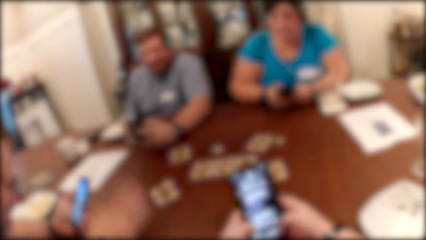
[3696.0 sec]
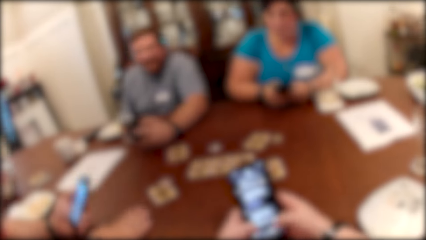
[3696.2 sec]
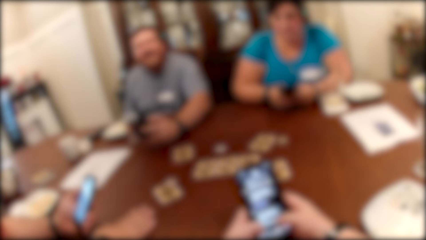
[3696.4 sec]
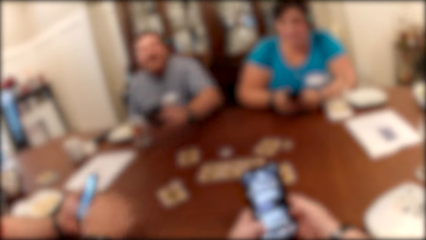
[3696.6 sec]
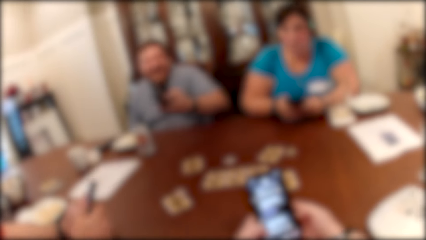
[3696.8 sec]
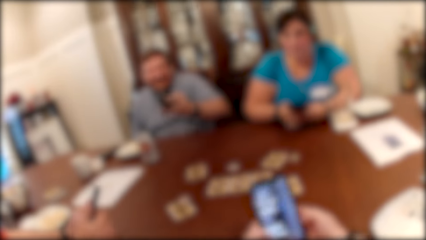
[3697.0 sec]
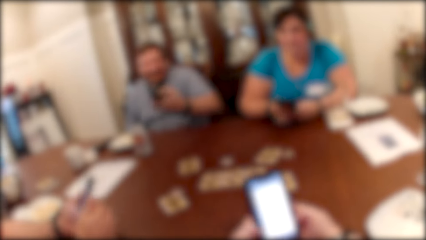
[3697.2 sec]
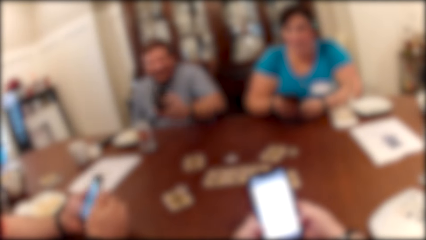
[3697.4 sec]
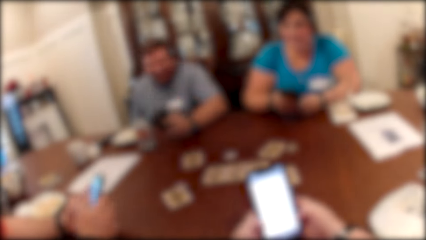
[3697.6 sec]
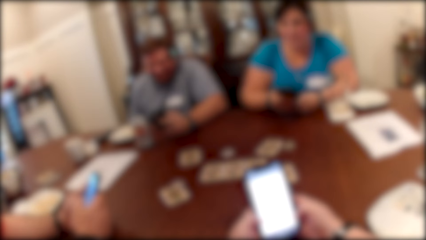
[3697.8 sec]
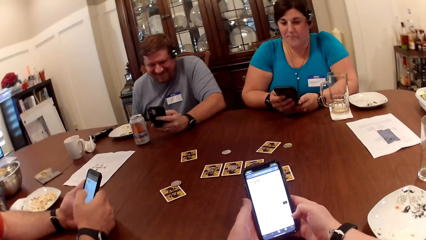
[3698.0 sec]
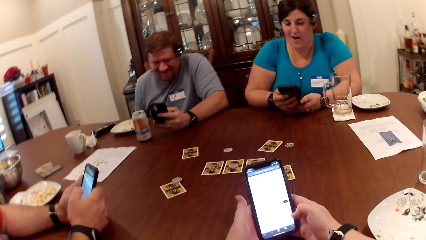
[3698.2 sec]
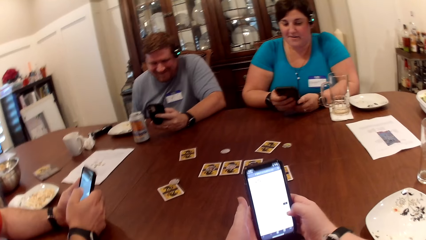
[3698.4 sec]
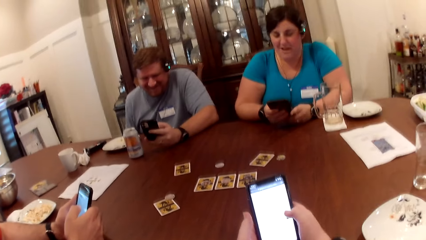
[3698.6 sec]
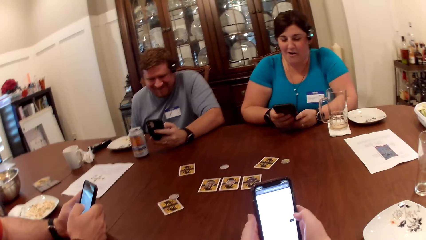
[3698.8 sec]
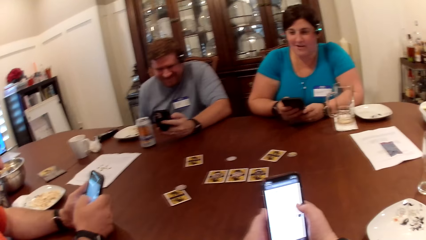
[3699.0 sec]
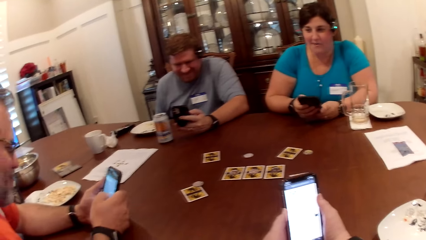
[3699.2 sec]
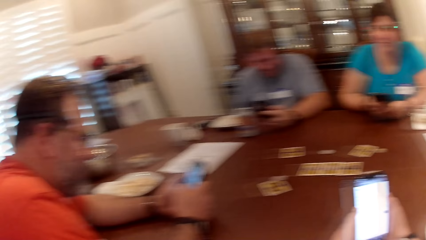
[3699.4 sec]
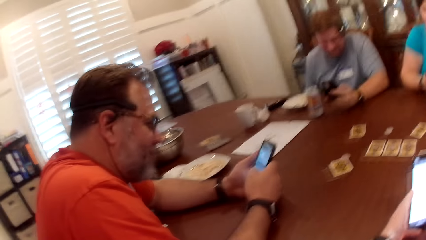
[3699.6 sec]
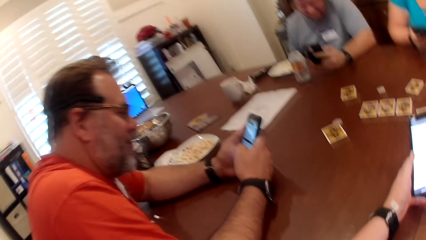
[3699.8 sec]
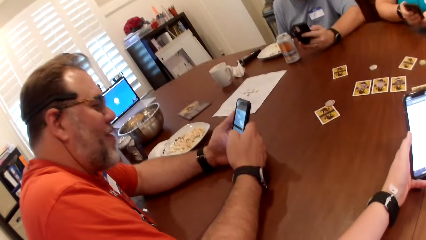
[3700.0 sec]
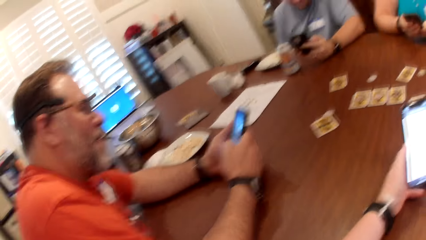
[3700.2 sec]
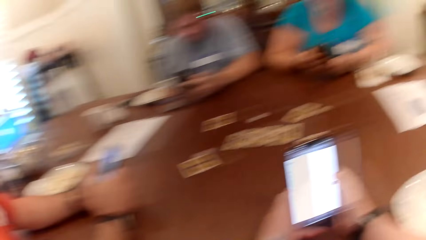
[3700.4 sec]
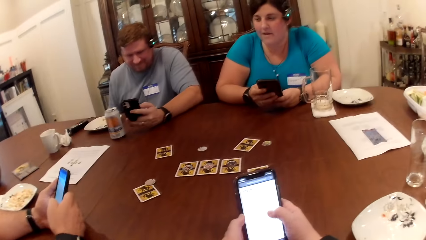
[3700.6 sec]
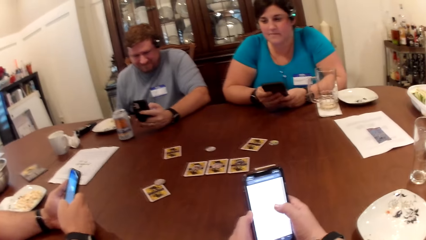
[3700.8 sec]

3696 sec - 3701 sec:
The man operates the phone with his right hand.

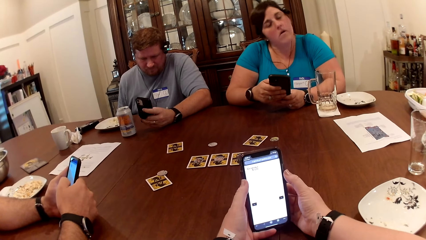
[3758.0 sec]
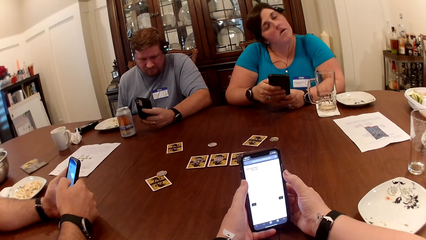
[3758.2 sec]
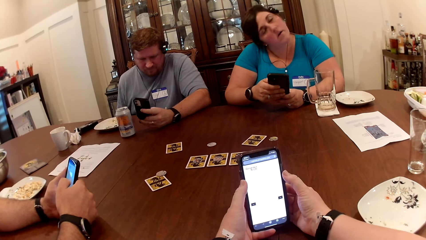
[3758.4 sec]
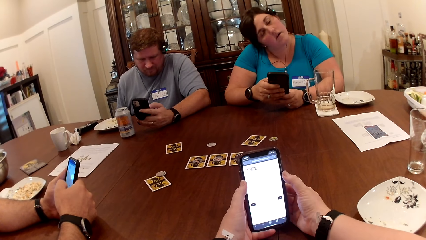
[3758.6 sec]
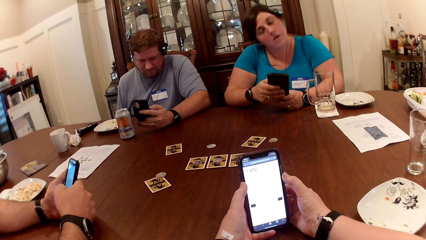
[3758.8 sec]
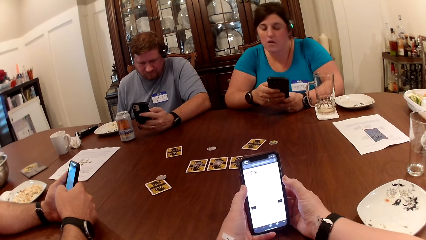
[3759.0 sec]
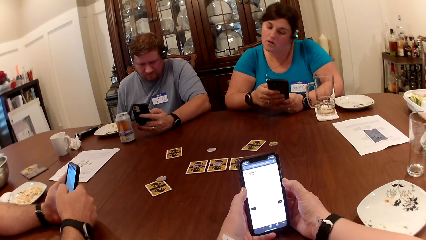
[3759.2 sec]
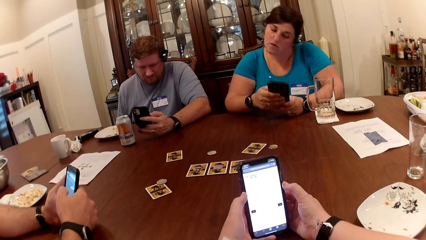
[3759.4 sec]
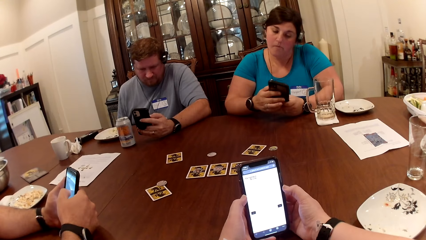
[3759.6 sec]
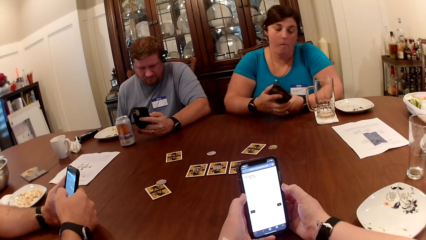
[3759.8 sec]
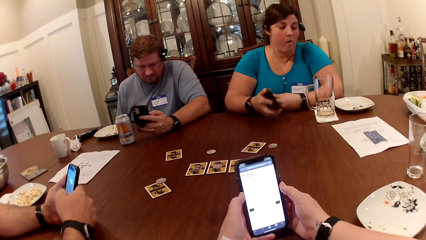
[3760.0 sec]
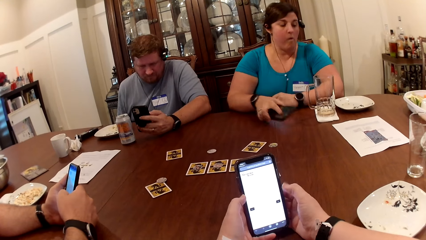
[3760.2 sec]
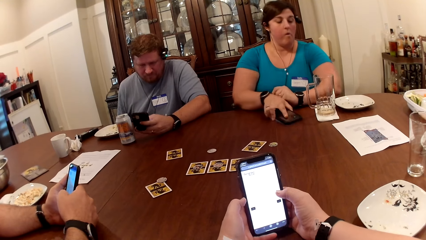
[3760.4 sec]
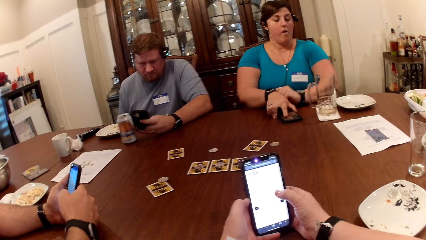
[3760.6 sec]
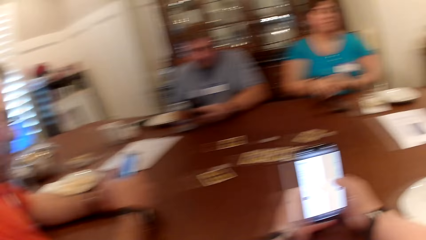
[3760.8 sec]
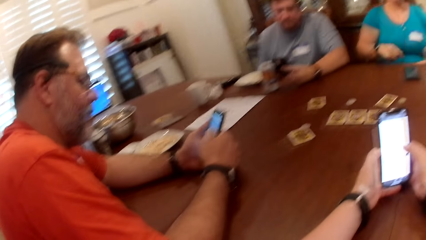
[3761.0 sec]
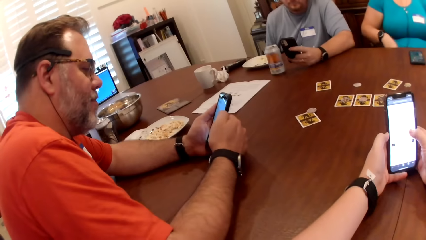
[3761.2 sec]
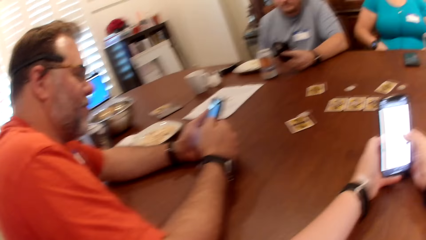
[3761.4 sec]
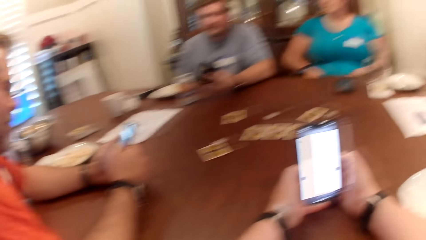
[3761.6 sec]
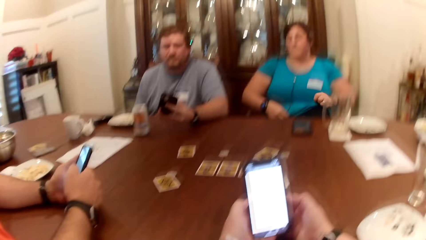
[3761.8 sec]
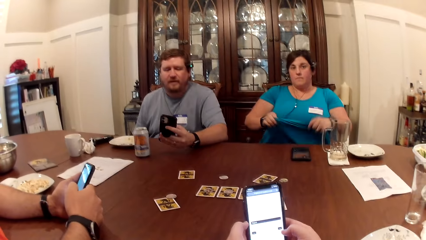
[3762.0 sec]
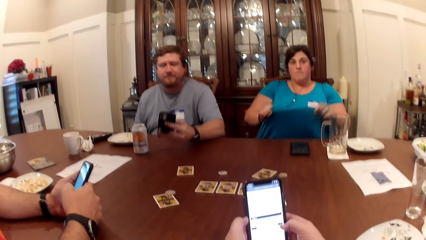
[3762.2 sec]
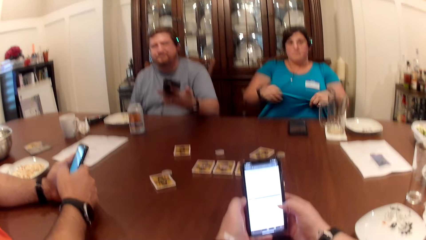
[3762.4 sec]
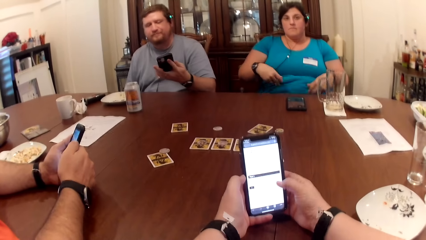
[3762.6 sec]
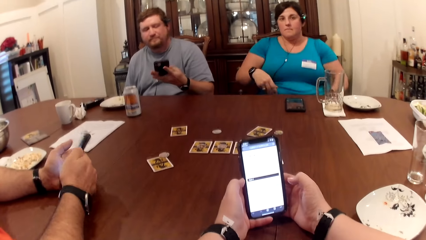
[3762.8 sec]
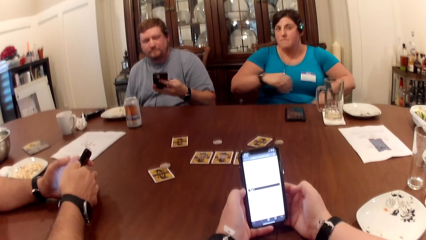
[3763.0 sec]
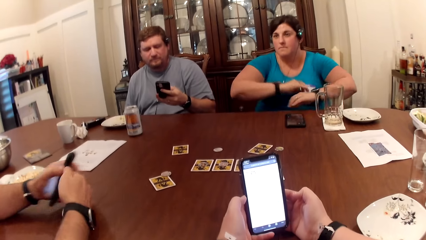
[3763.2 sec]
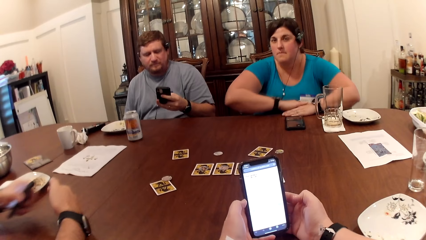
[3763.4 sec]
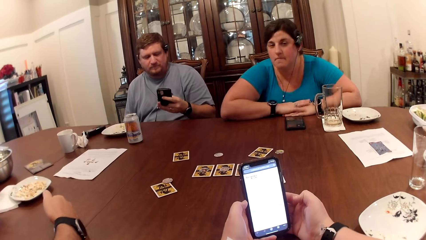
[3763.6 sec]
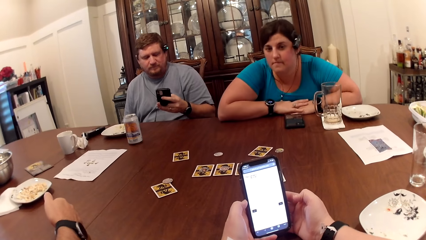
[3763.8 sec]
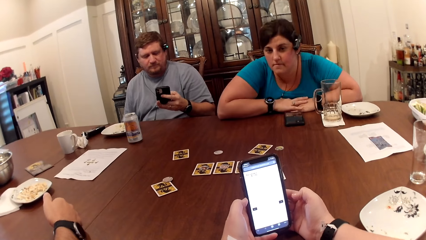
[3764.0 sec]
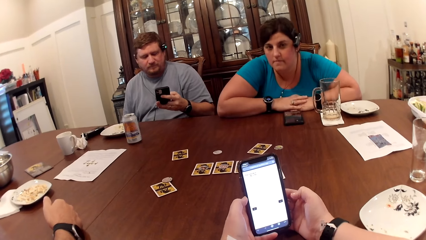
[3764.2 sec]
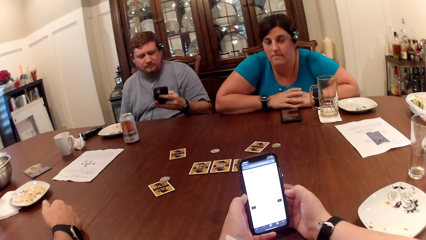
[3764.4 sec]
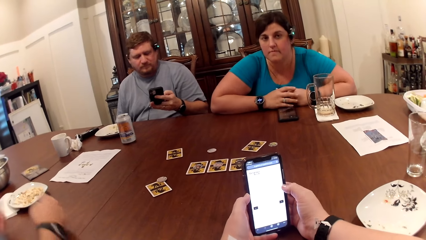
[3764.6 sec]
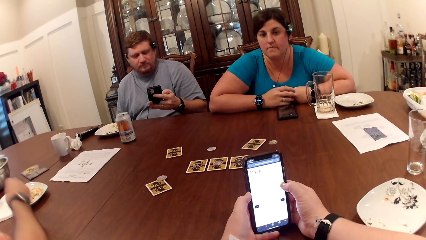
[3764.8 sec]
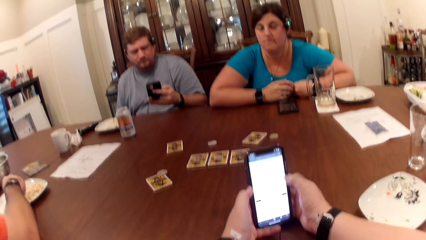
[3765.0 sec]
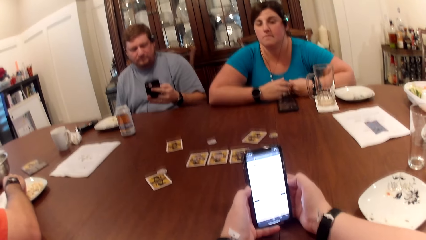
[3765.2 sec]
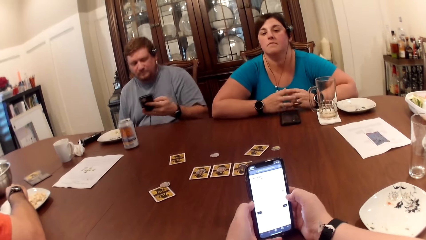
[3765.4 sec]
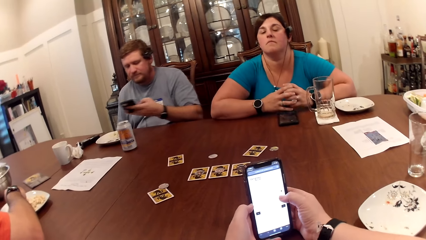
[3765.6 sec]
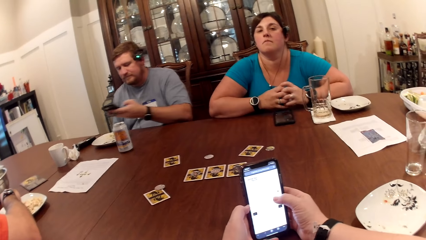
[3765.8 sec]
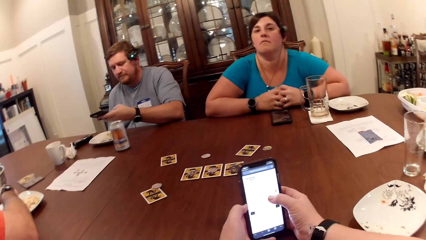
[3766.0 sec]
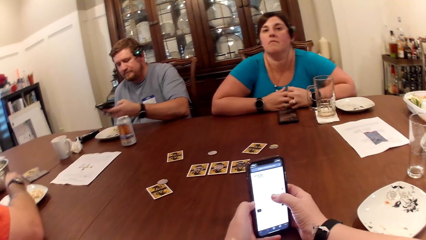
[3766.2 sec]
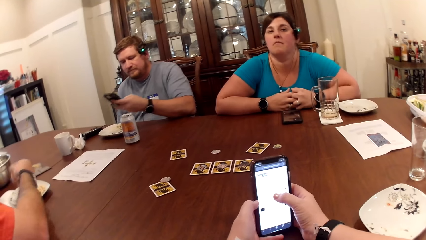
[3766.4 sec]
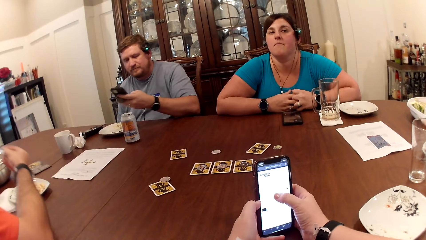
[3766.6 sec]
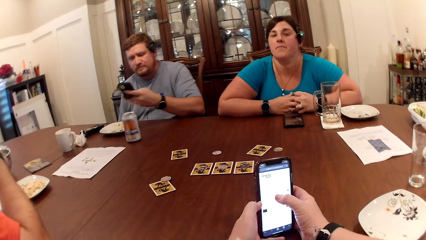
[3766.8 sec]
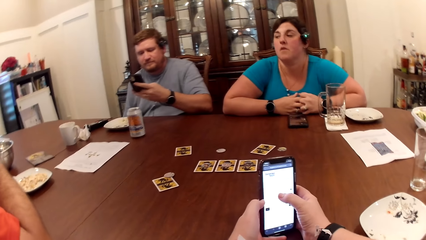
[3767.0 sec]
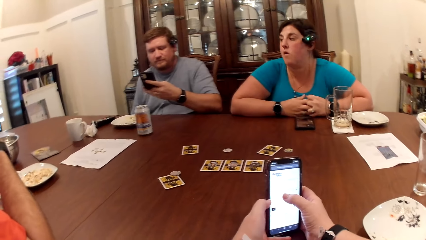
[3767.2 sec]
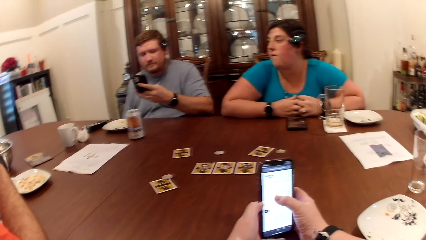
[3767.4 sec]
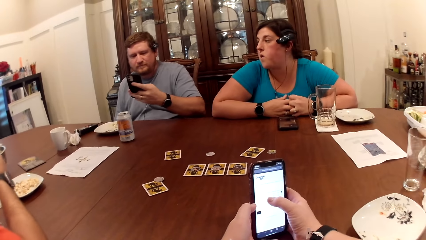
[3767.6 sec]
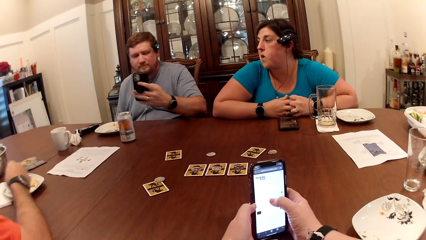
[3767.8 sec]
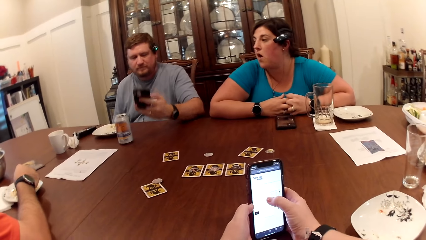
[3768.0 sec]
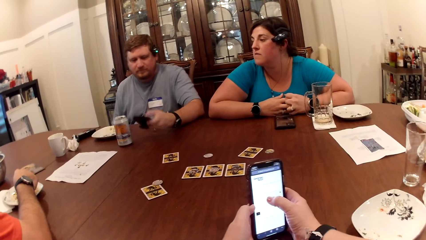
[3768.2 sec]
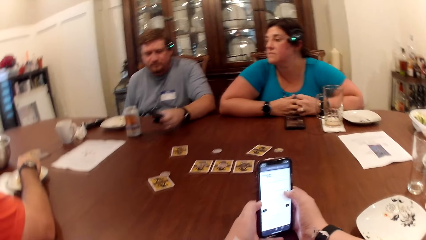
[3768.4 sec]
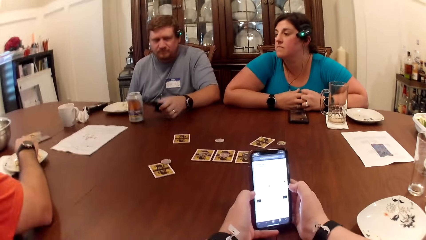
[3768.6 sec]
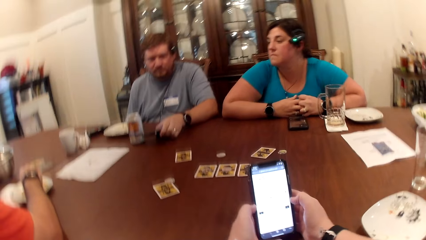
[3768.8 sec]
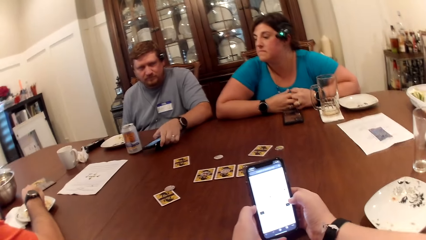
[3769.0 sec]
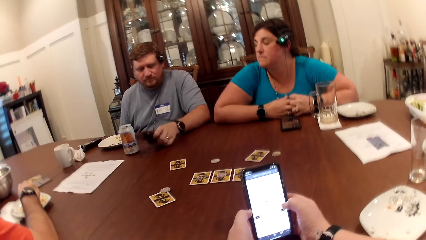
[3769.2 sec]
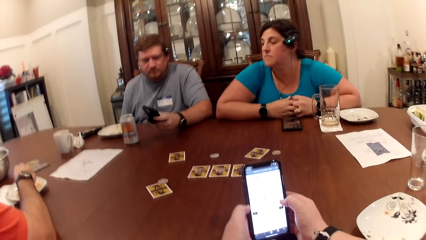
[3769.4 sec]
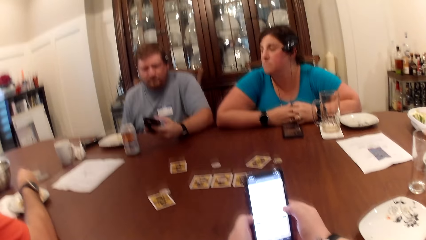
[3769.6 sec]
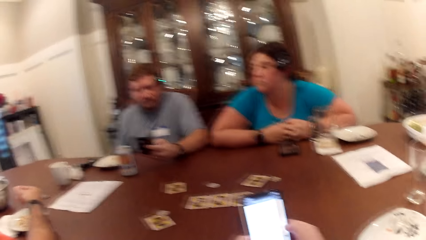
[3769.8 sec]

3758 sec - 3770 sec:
The woman drops the phone on the table with her right hand. The man takes popcorn from the plate with his right hand.
